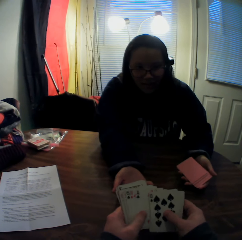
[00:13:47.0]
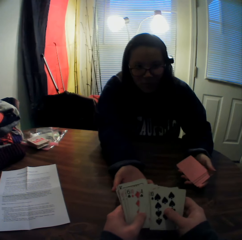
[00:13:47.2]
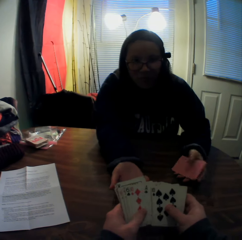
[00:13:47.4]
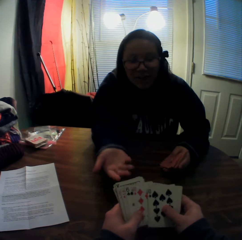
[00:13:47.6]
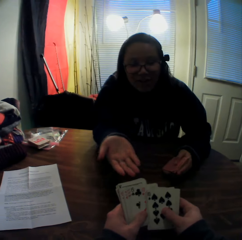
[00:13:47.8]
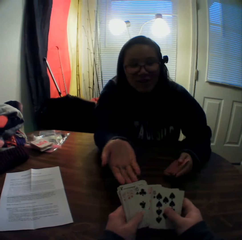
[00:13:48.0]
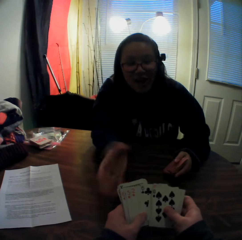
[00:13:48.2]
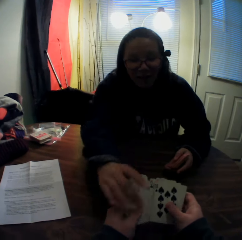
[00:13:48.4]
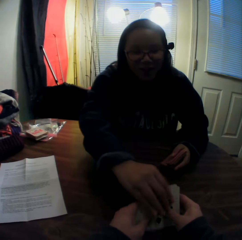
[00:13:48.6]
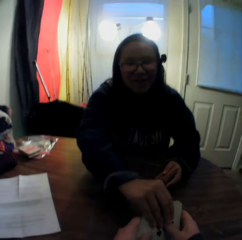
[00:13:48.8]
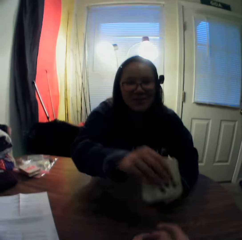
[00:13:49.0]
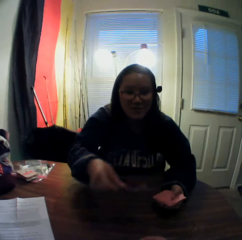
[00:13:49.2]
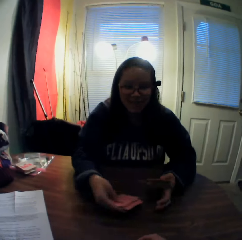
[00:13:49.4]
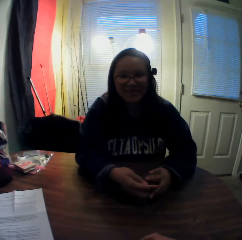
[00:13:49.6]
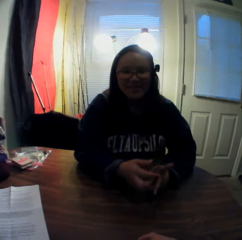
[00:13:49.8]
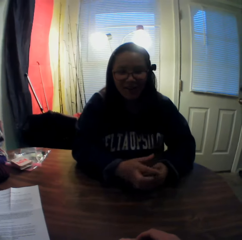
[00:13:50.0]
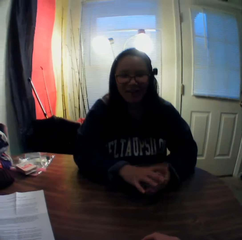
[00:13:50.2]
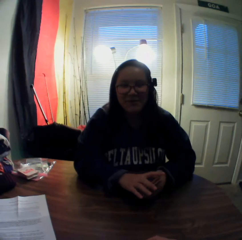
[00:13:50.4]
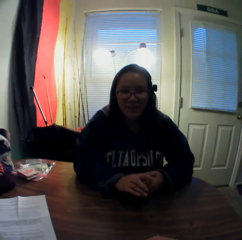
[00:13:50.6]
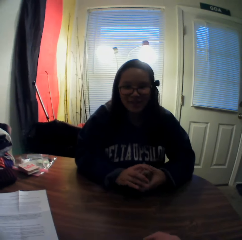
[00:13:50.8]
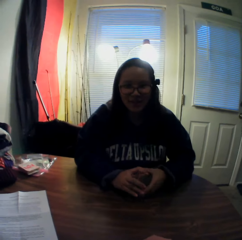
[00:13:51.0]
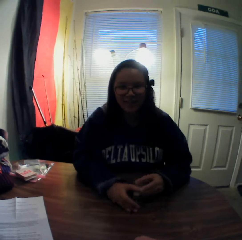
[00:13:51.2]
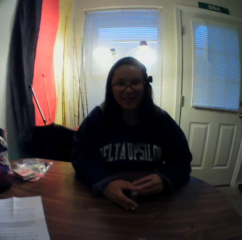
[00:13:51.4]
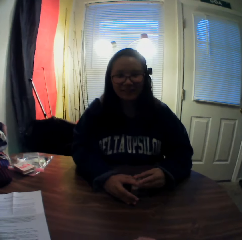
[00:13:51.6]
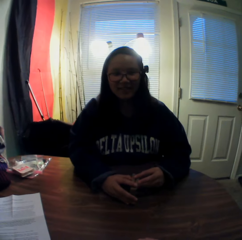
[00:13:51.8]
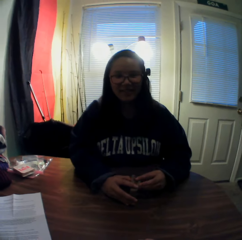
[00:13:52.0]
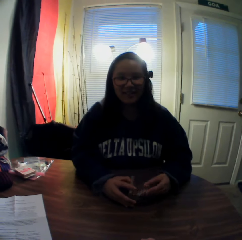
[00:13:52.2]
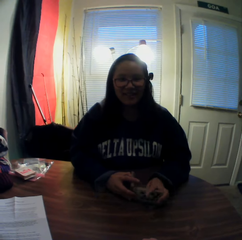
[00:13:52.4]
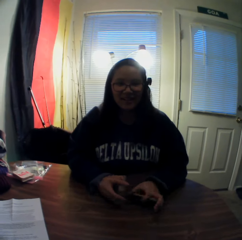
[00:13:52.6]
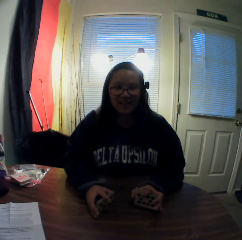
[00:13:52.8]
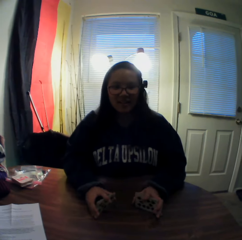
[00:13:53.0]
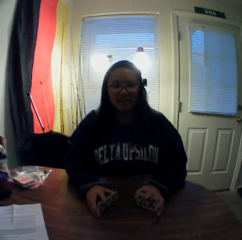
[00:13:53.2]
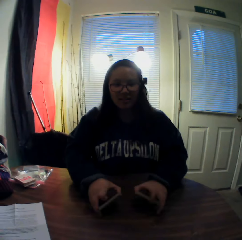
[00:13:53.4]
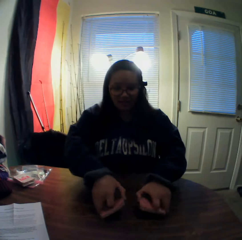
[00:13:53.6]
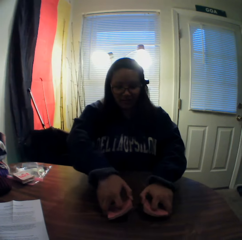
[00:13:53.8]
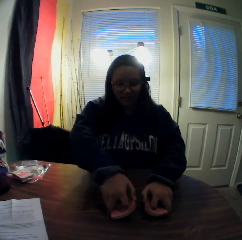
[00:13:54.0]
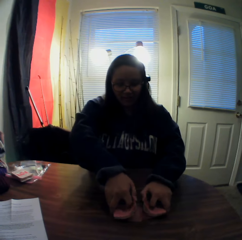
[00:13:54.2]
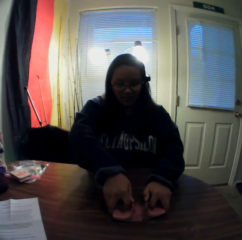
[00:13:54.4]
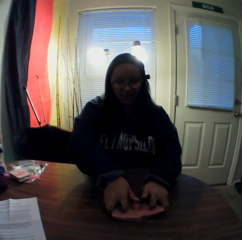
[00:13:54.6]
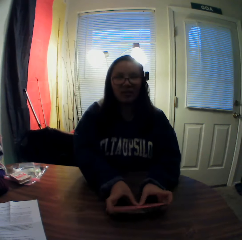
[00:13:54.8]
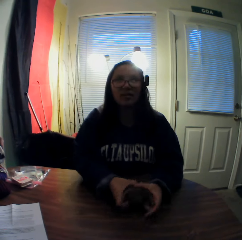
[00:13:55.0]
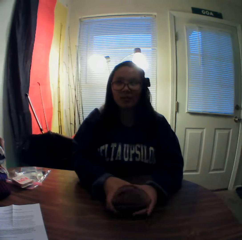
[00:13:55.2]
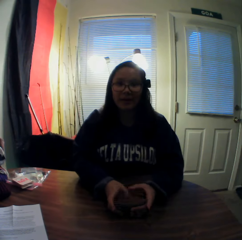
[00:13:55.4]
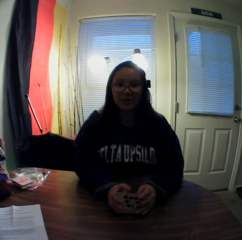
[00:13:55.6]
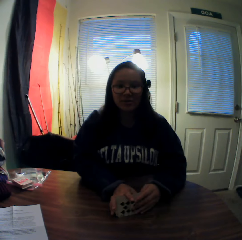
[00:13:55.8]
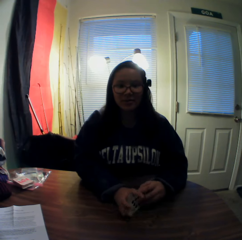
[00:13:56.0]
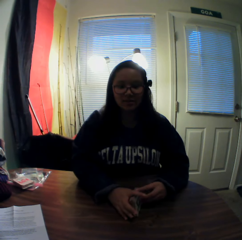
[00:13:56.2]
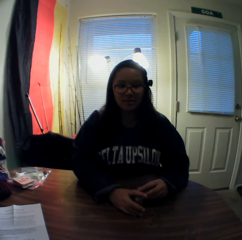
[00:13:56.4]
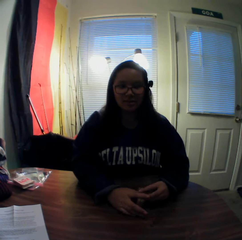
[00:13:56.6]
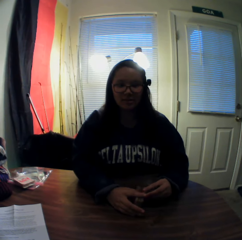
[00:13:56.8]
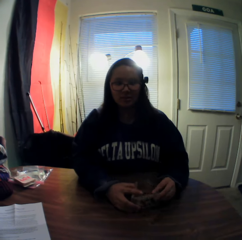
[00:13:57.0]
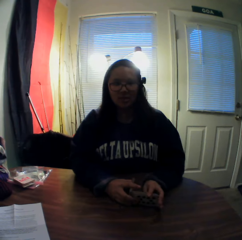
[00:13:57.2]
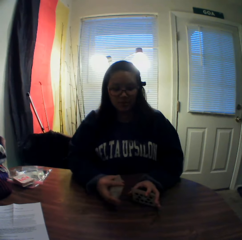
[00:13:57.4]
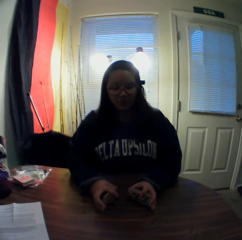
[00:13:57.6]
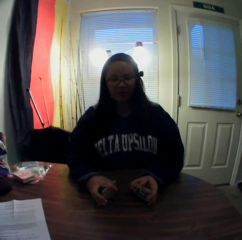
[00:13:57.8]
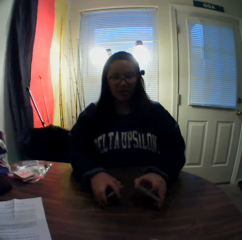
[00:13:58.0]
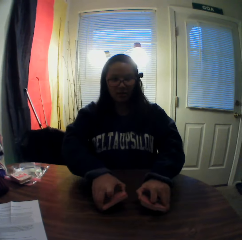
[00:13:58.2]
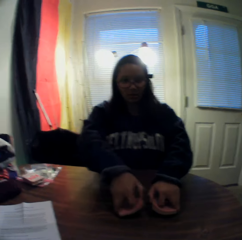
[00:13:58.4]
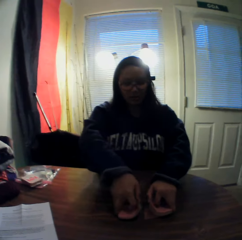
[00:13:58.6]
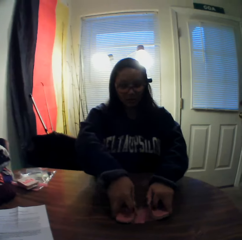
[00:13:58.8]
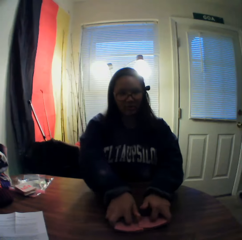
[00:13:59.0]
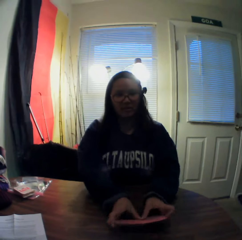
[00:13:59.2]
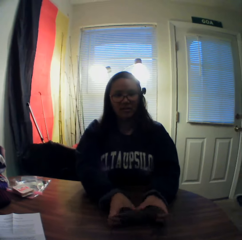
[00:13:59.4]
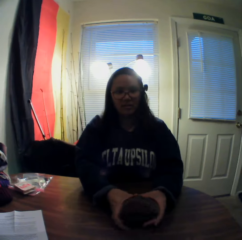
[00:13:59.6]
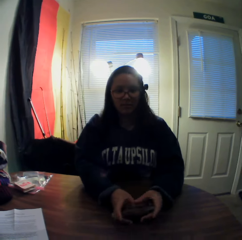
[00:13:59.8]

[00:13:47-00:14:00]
The woman picks the stack of cards from the camera wearer's hands with her right hand. The woman adds the stack of cards in her right hand to the stack of cards in her left hand. The woman shuffles the stack of cards with both hands.

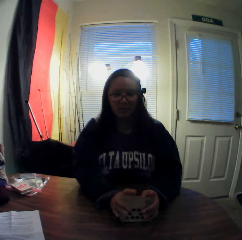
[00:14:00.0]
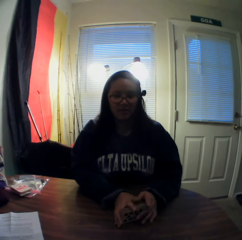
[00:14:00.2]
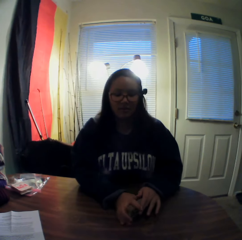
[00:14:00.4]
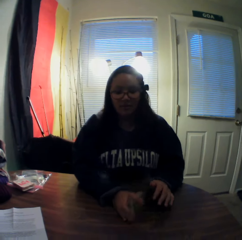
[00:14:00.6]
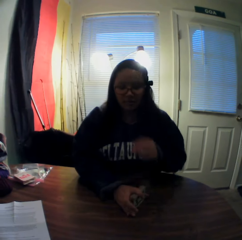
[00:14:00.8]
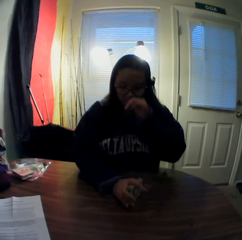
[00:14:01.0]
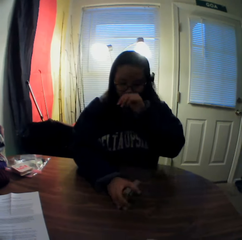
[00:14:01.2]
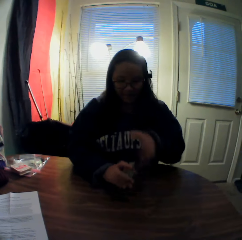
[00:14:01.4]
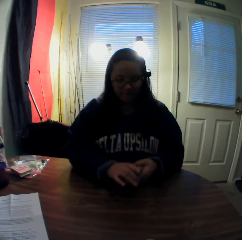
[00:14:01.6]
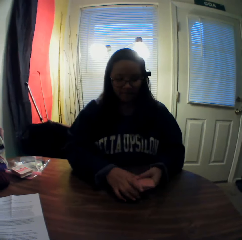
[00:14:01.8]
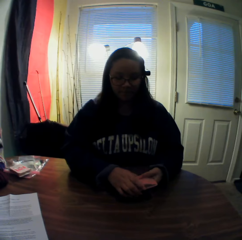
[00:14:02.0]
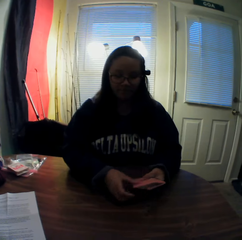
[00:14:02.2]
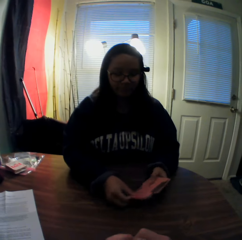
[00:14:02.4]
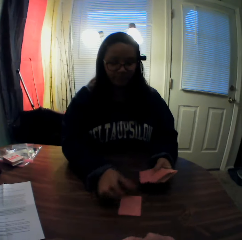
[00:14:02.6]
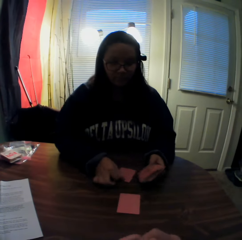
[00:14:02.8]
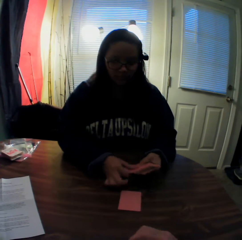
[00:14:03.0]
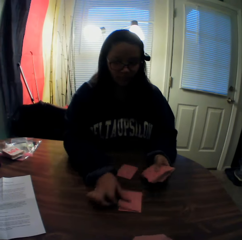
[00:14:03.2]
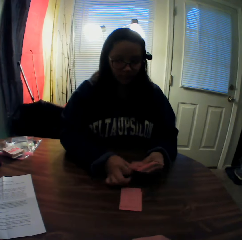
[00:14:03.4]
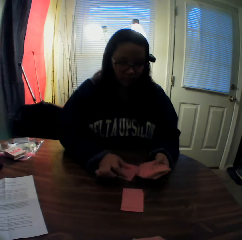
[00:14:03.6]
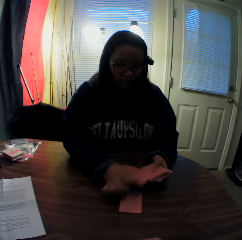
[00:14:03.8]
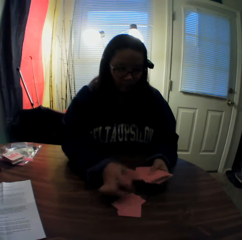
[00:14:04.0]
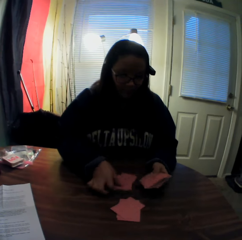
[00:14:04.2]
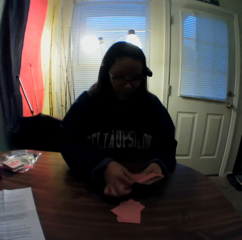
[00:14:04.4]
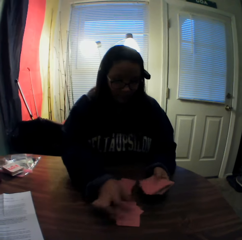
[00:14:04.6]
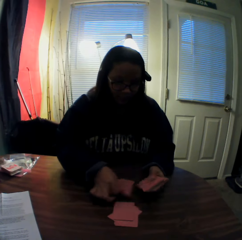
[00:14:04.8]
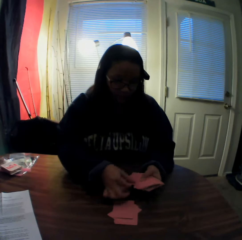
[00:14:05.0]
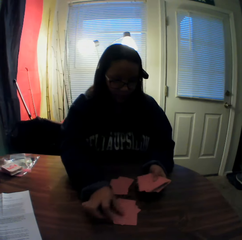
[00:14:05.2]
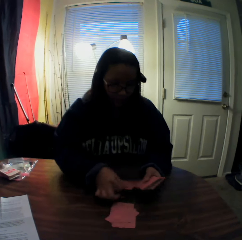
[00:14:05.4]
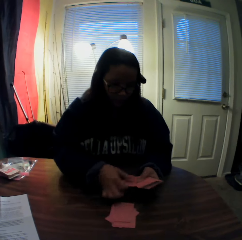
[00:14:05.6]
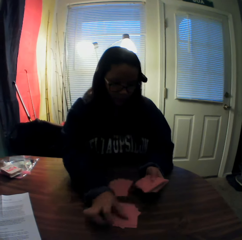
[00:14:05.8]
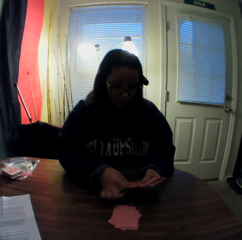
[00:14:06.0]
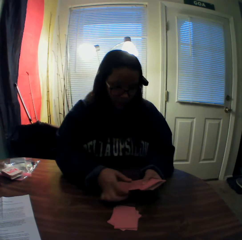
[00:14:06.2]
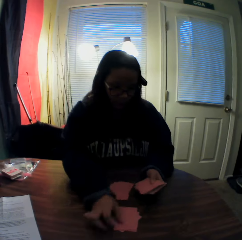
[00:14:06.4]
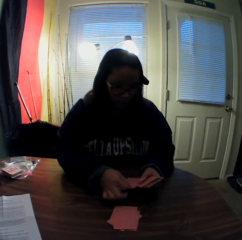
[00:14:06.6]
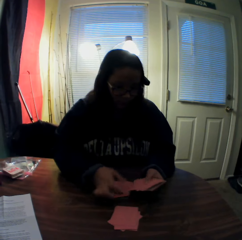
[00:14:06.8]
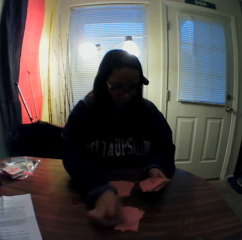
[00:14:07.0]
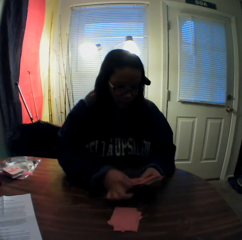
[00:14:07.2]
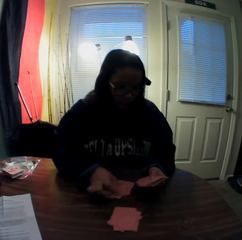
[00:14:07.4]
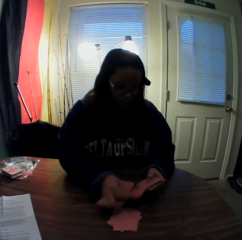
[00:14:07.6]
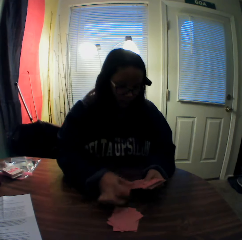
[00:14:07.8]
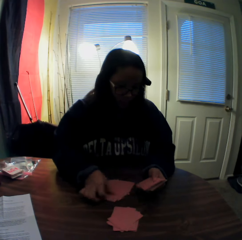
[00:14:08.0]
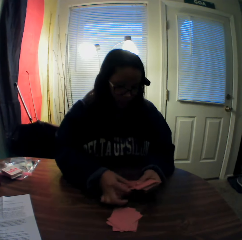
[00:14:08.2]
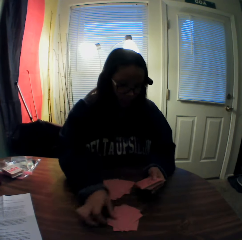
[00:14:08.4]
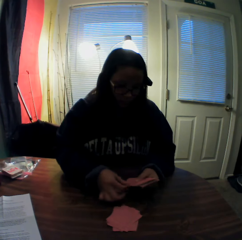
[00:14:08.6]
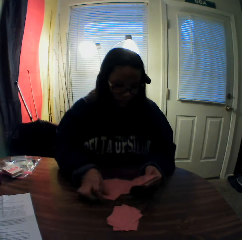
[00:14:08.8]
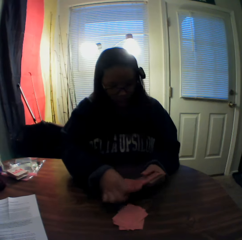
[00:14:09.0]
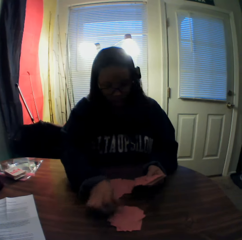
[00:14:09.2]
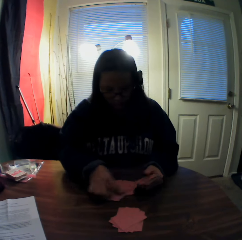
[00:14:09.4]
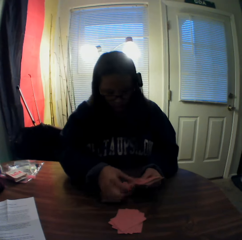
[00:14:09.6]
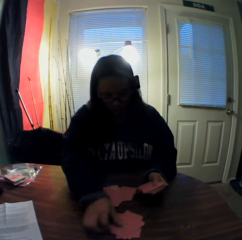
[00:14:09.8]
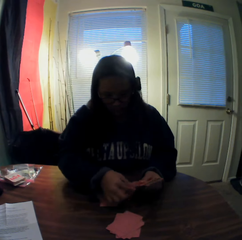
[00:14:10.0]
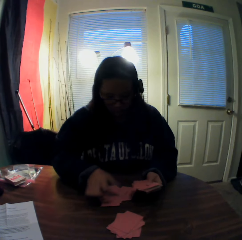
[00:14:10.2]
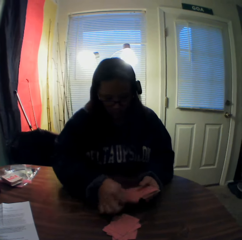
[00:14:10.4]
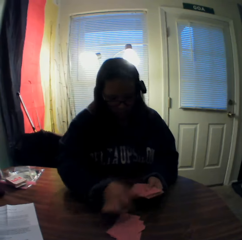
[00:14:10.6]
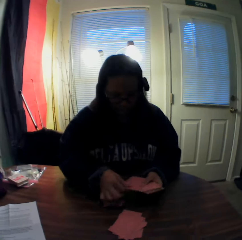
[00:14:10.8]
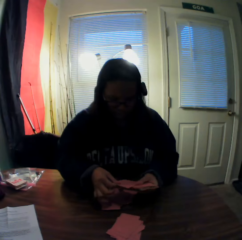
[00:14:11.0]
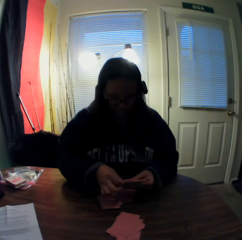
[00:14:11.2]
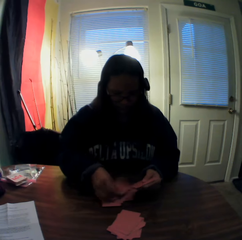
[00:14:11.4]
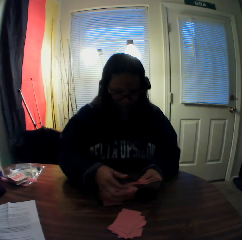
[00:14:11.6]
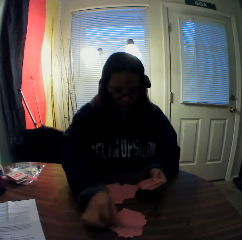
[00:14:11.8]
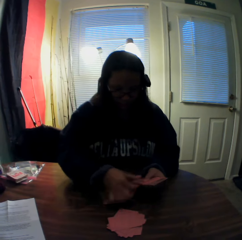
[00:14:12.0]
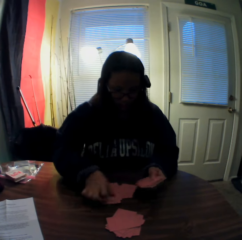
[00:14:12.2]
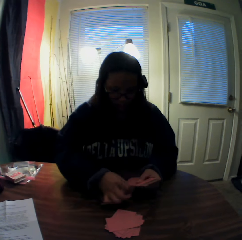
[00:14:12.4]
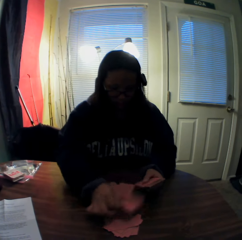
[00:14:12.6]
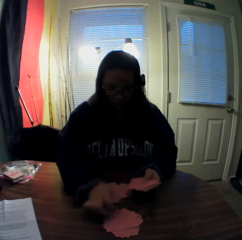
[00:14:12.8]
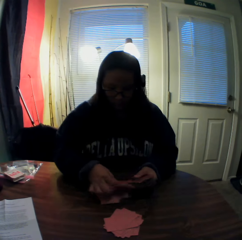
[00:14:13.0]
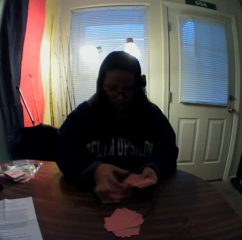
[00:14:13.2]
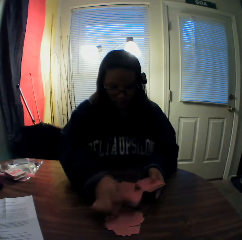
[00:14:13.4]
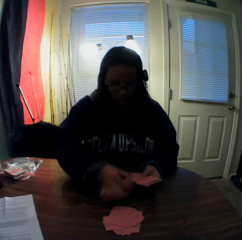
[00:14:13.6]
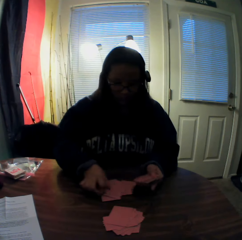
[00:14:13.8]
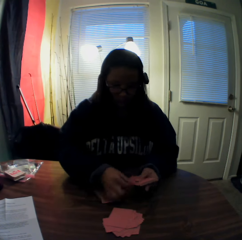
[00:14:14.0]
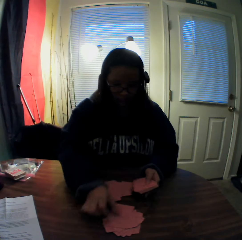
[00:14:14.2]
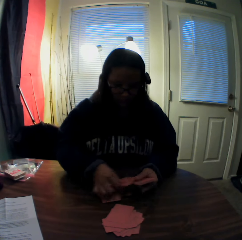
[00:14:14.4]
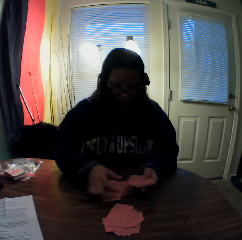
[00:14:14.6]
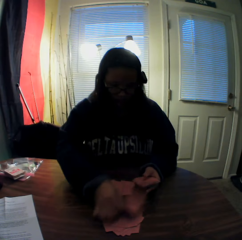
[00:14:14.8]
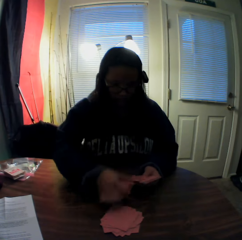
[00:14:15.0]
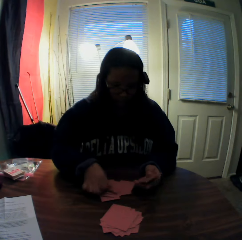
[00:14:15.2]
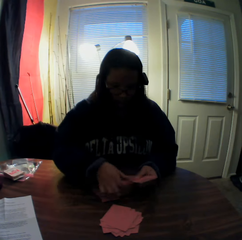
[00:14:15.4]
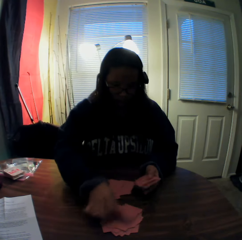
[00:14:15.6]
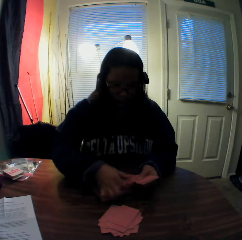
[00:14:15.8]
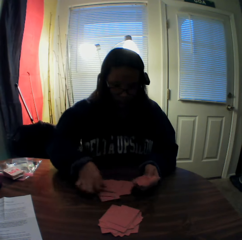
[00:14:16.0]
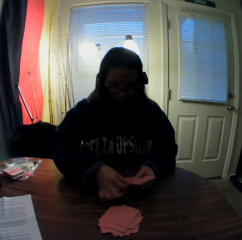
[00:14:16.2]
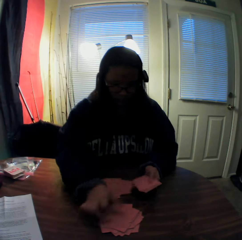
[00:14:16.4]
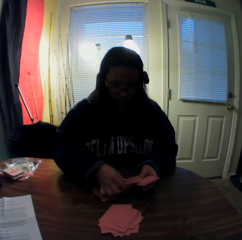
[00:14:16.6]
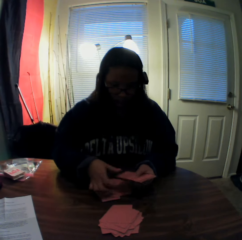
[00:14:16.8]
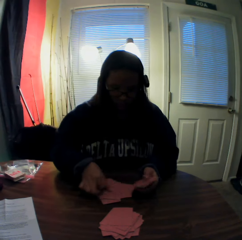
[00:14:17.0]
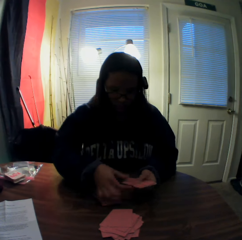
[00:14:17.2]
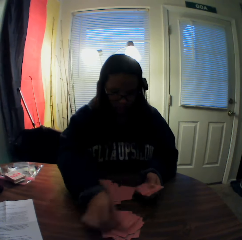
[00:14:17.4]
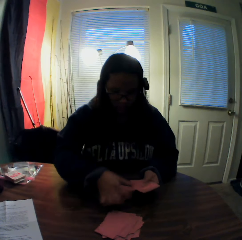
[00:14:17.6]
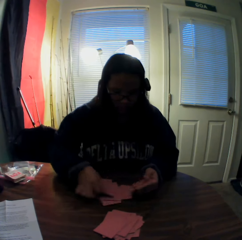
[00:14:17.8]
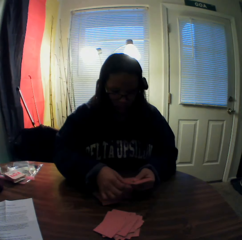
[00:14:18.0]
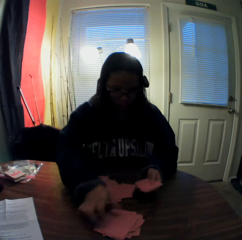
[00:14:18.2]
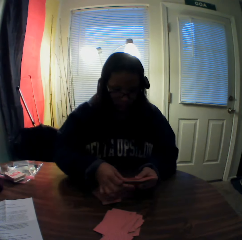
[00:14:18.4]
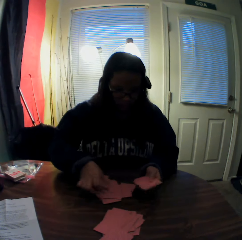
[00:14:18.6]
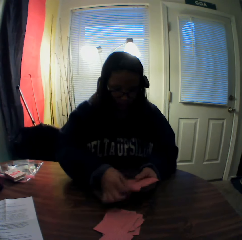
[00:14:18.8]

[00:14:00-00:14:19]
The woman shares the cards into two places on the table.
